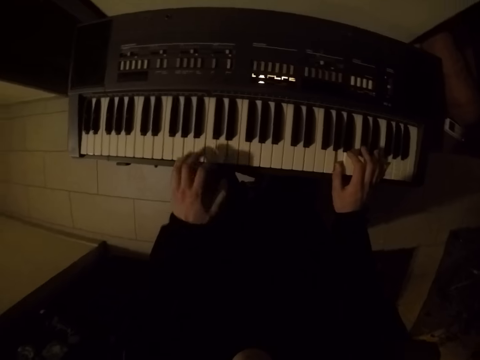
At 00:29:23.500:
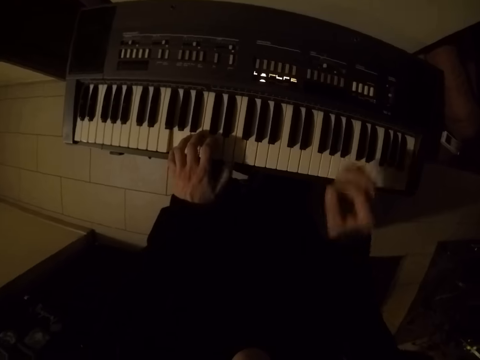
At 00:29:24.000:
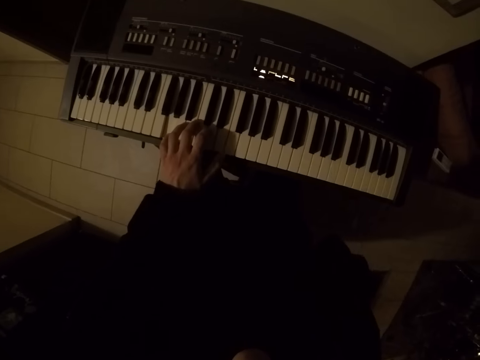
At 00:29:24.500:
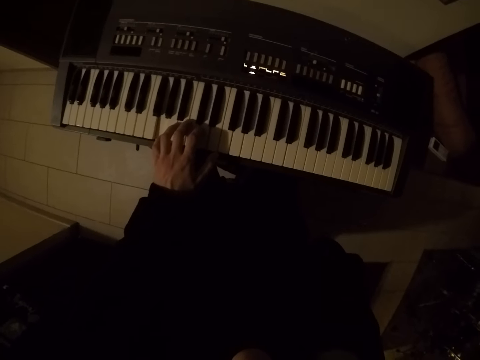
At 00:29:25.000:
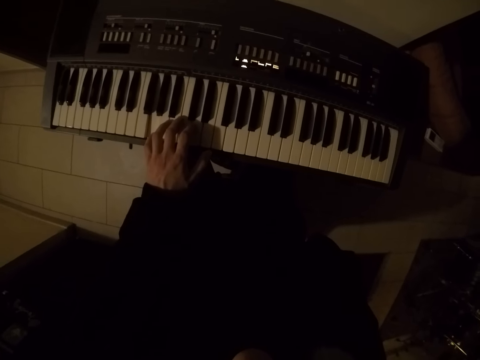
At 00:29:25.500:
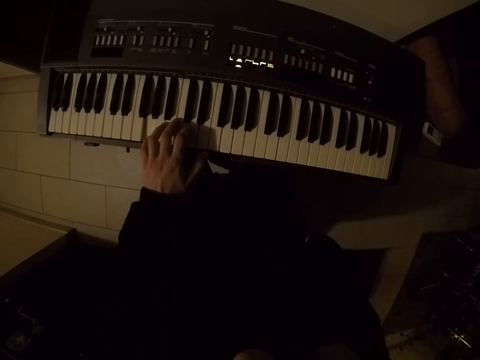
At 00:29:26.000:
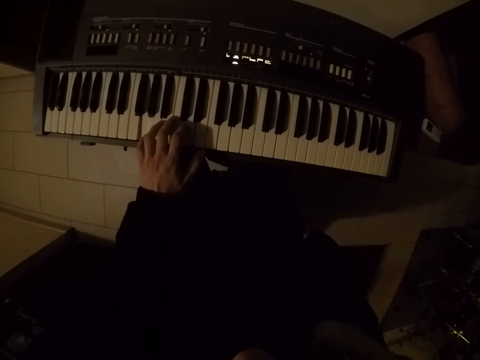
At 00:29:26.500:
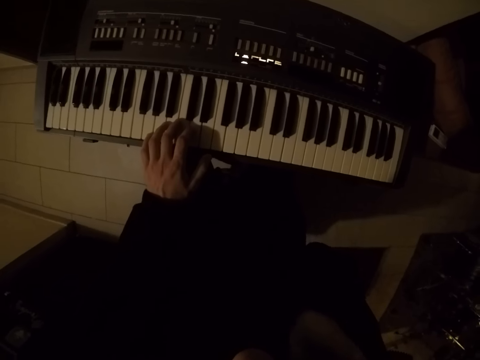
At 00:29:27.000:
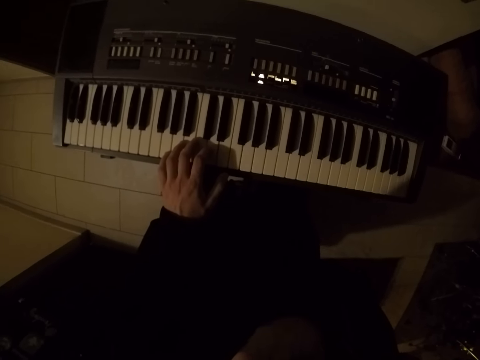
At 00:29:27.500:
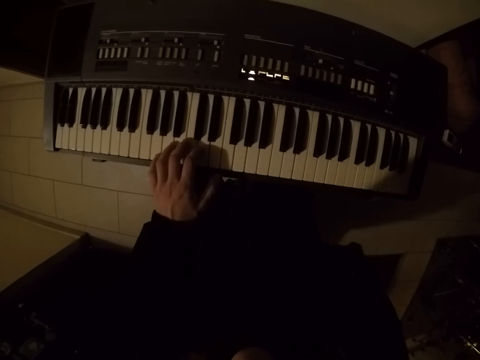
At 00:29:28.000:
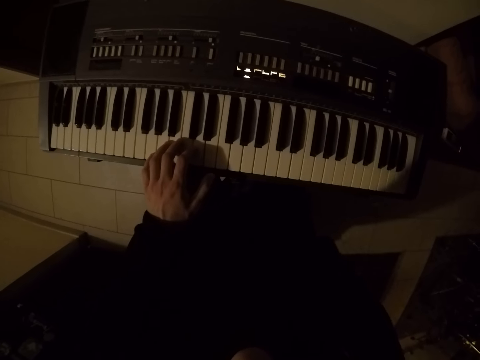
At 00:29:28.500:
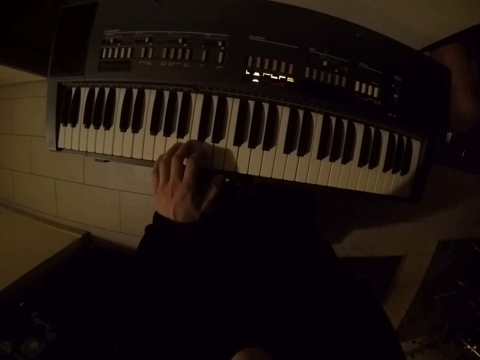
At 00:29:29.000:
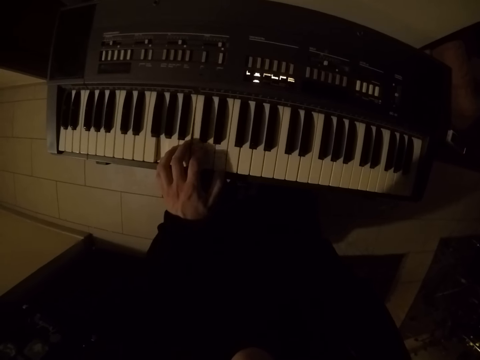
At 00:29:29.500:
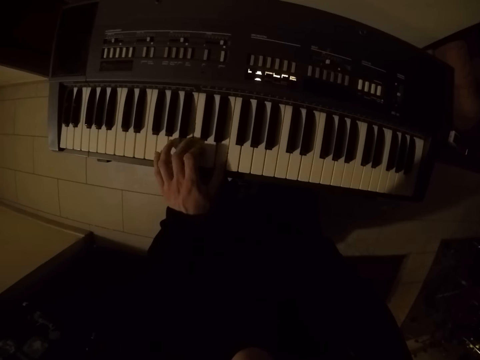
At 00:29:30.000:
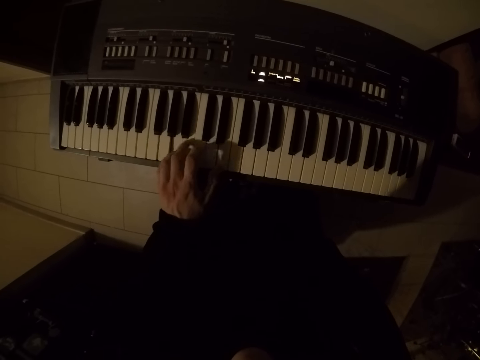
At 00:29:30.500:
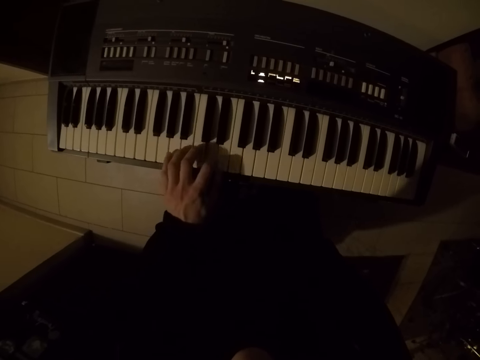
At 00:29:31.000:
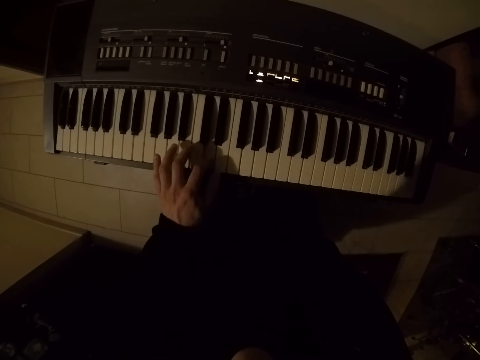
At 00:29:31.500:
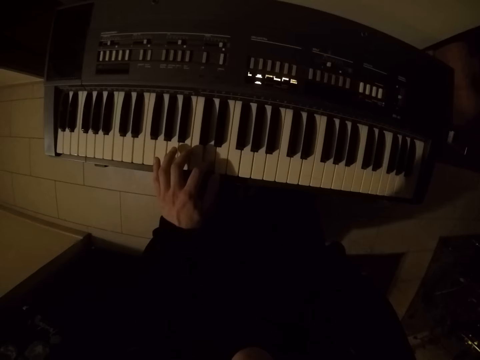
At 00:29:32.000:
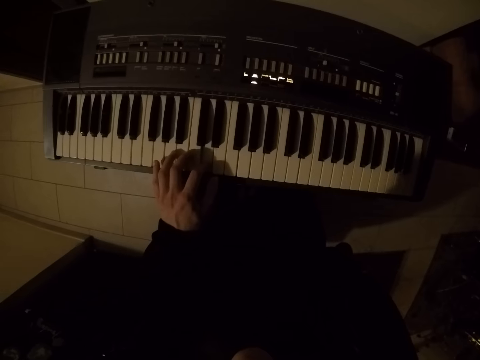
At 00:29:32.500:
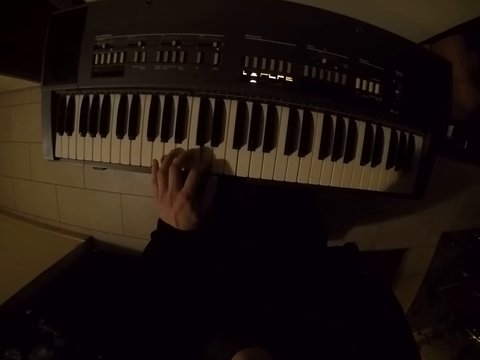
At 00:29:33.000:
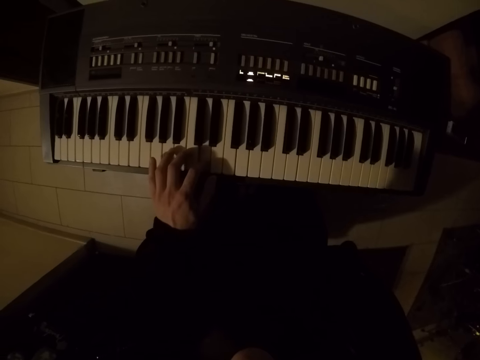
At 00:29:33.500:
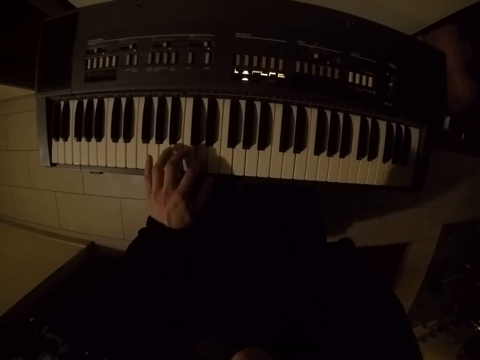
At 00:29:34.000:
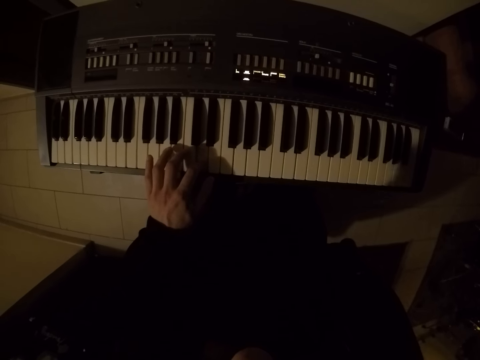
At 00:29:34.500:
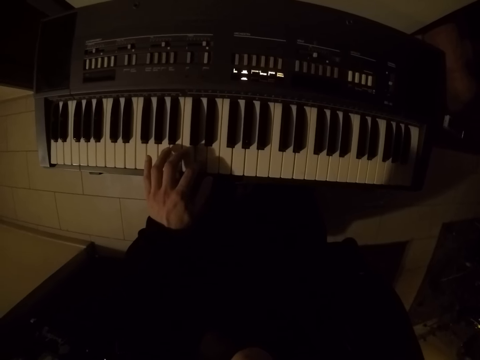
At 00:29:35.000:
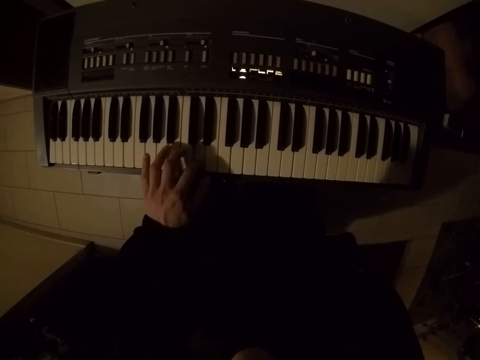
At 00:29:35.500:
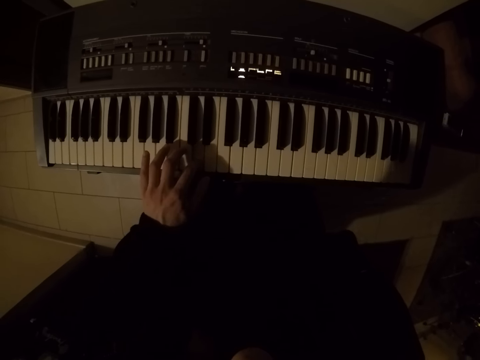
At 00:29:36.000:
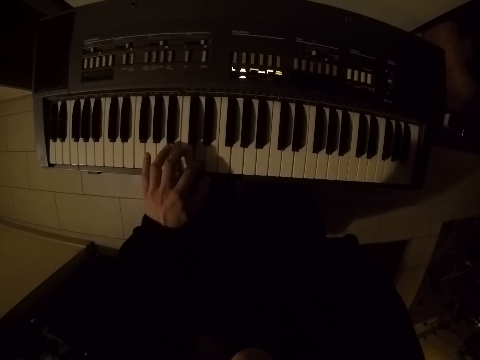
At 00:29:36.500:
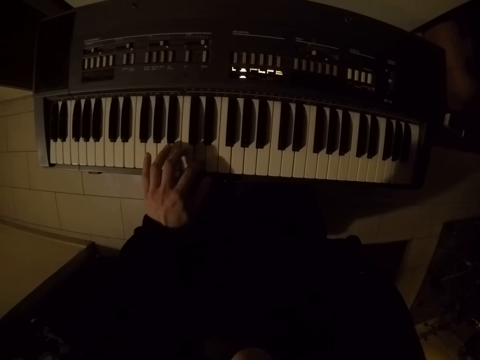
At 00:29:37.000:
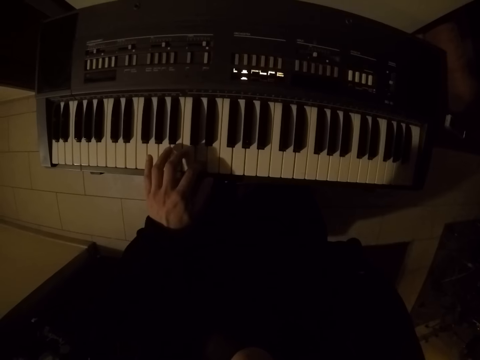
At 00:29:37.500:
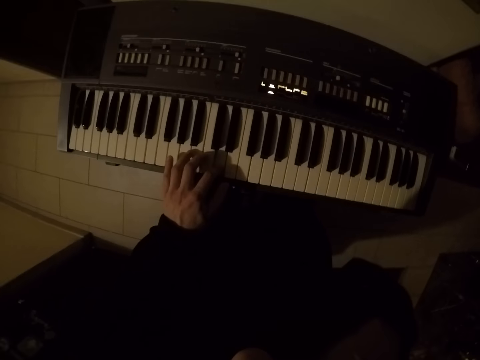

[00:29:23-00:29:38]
The camera wearer plays the keyboard with both hands. He moves the left hand to the keyboard. He touches his face with his right hand. He plays the keyboard with his left hand.

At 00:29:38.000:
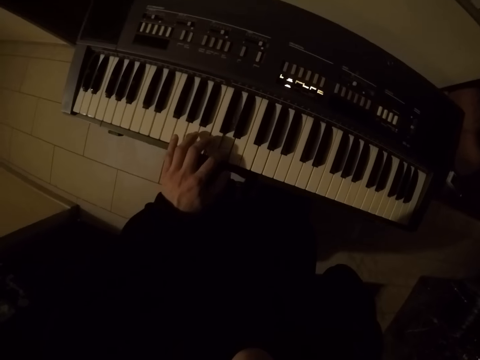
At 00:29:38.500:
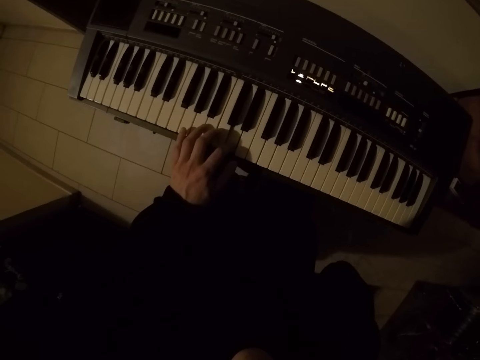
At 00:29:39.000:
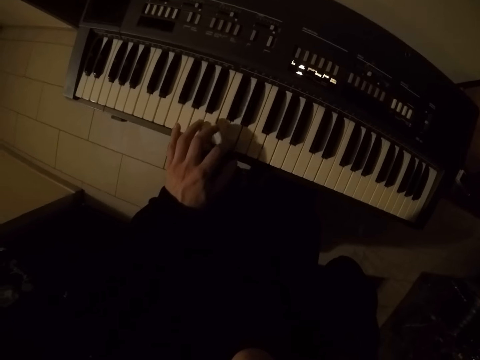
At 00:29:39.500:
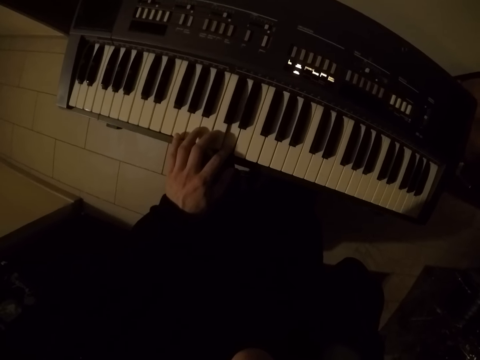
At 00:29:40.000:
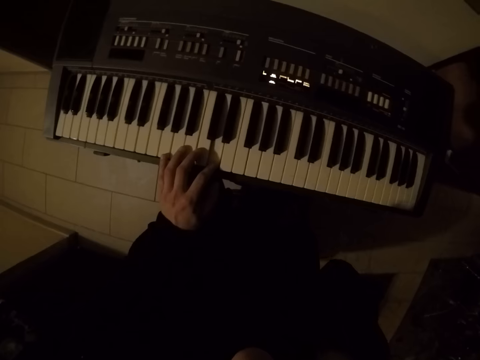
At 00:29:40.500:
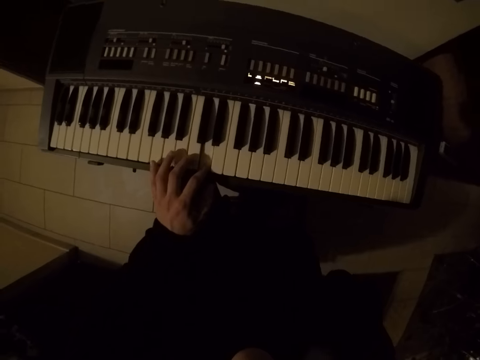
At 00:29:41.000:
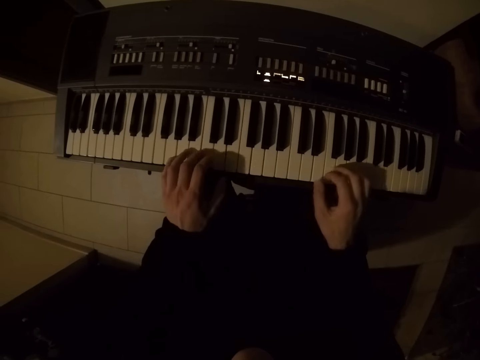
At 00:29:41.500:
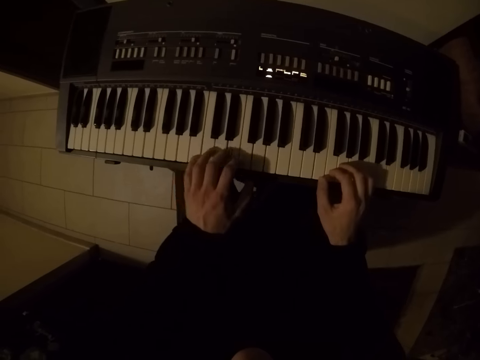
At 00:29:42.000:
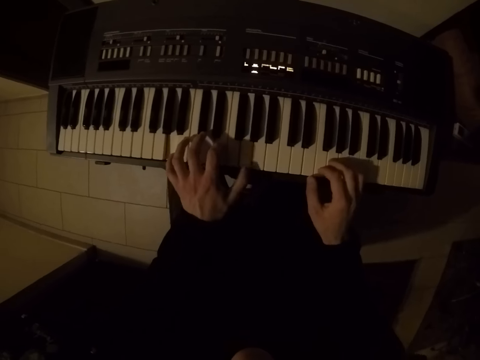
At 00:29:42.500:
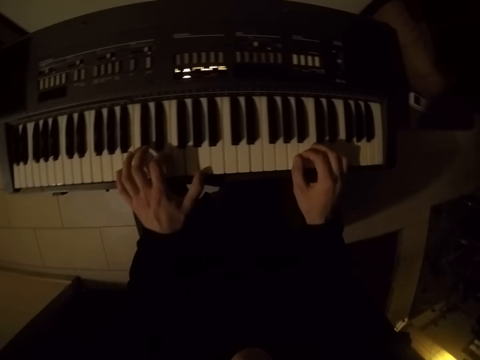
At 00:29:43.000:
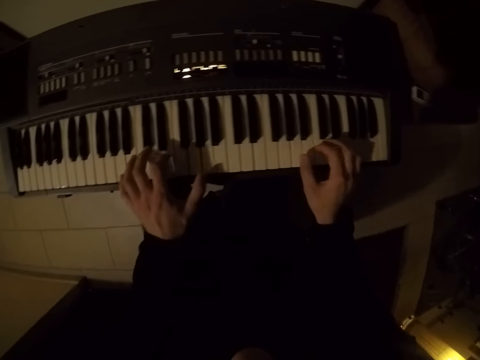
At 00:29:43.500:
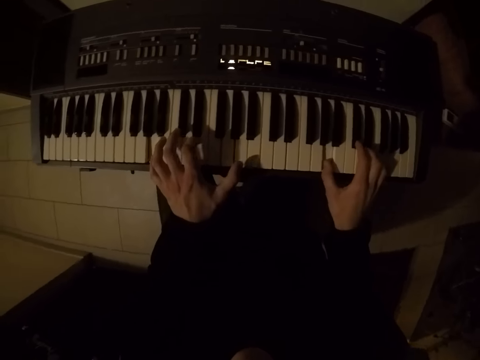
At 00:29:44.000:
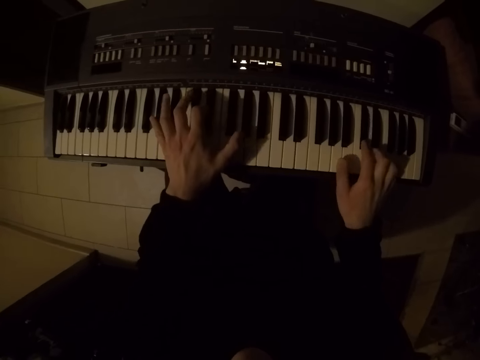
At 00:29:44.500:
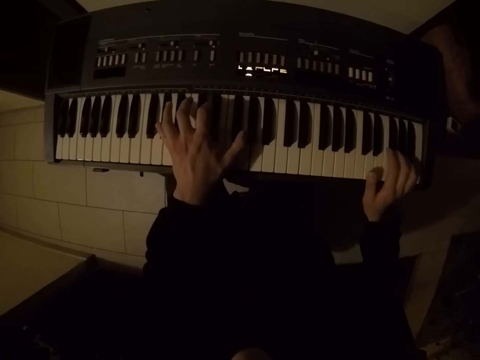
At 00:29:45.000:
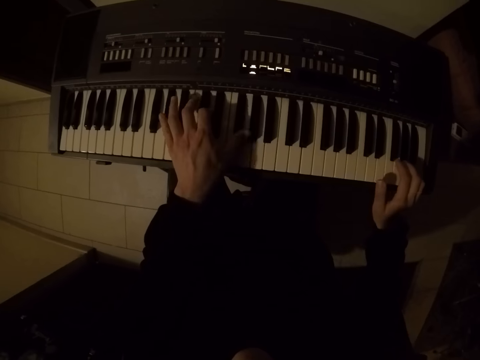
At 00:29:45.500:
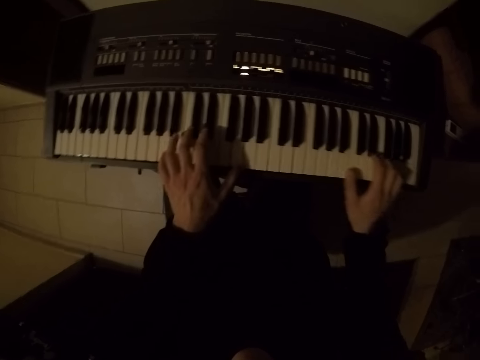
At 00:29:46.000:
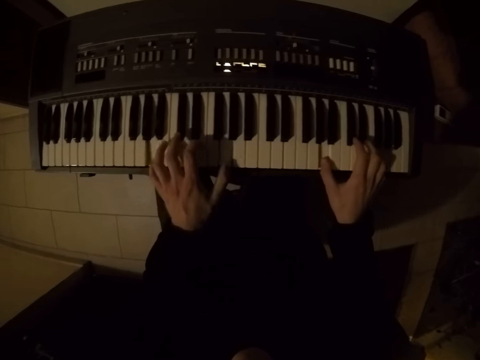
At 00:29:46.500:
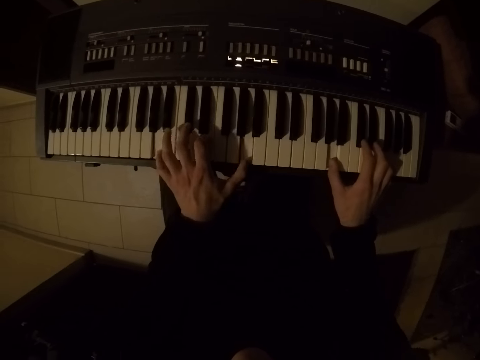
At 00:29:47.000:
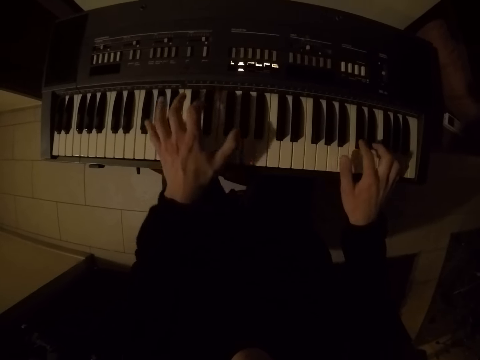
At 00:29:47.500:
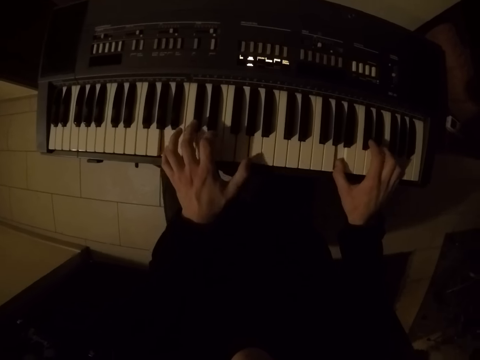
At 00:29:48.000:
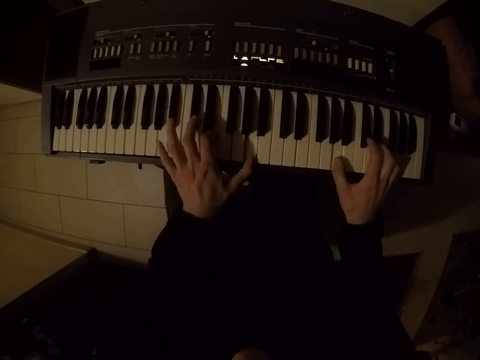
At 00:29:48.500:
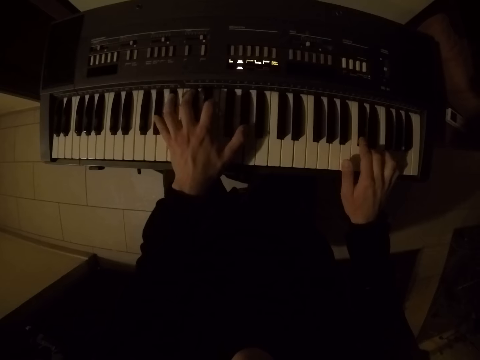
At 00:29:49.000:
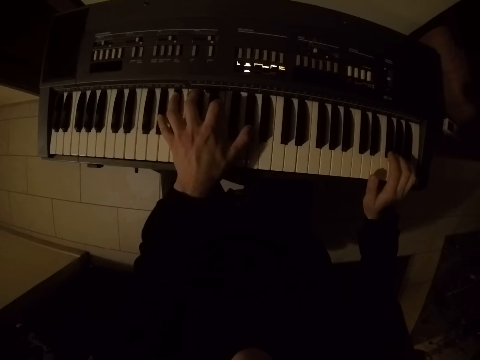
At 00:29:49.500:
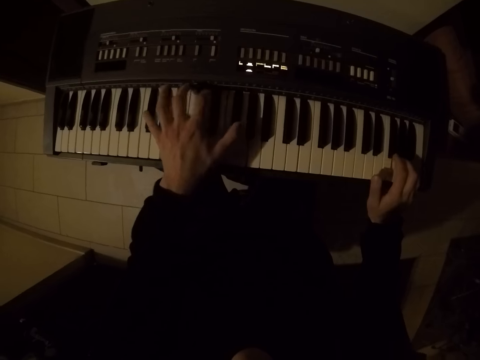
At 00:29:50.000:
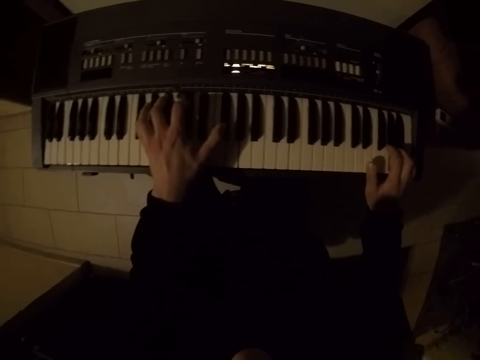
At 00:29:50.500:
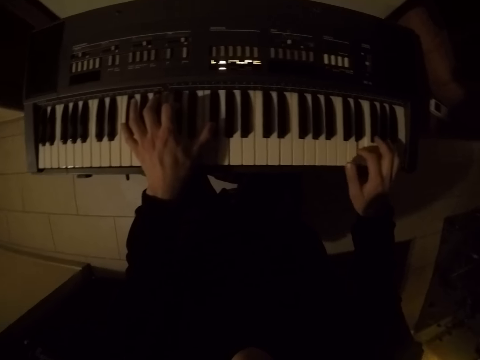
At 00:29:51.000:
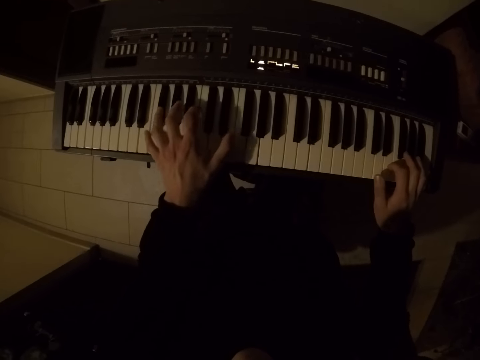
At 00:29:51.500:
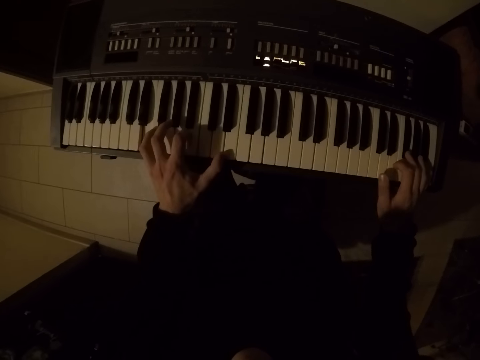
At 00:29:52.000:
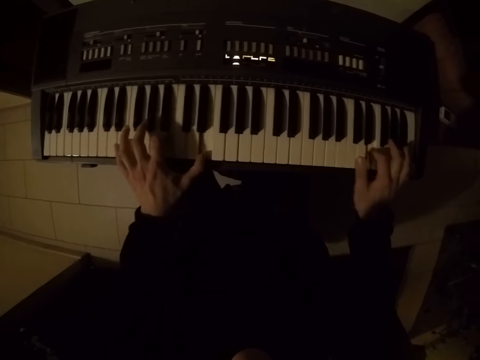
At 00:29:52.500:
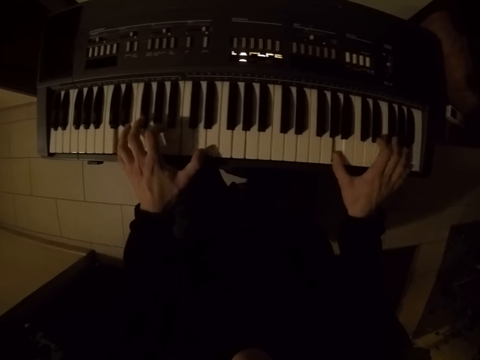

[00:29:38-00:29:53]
The camera wearer plays the keyboard with both hands.
